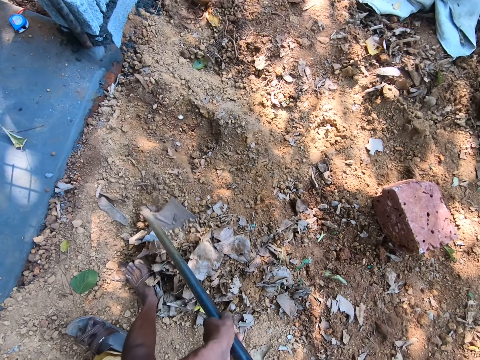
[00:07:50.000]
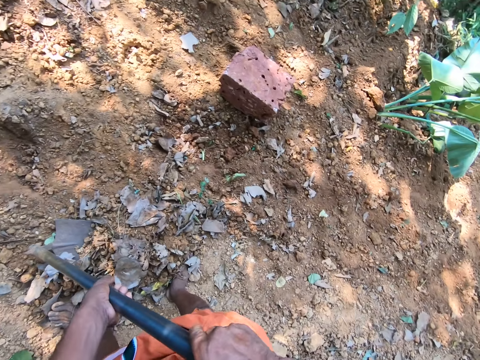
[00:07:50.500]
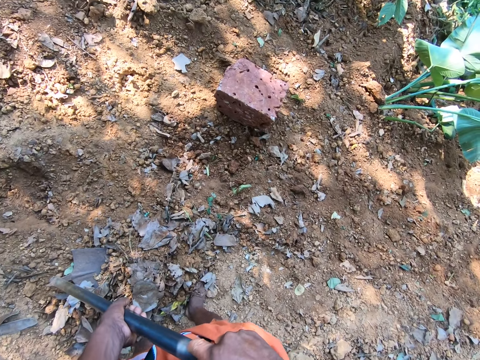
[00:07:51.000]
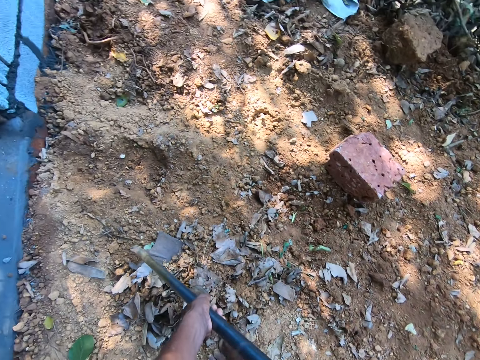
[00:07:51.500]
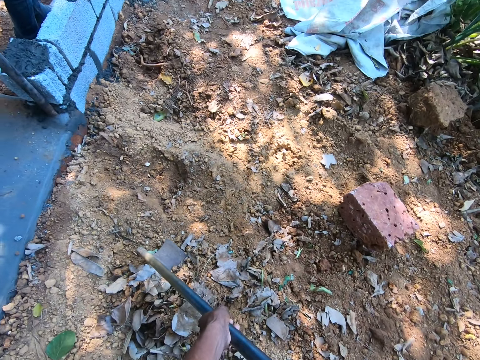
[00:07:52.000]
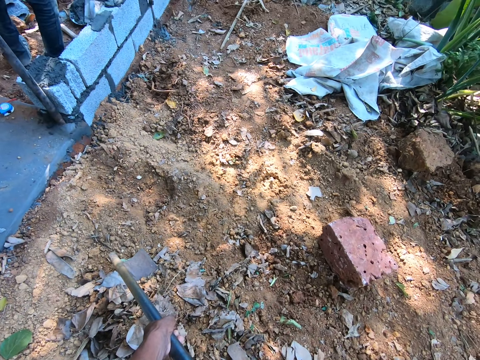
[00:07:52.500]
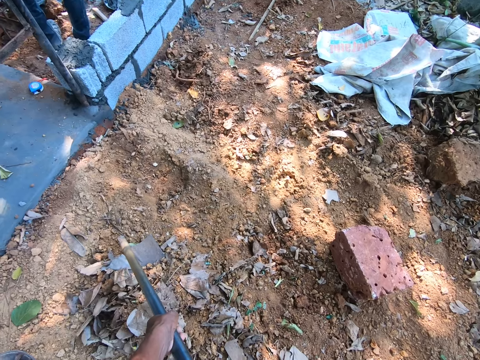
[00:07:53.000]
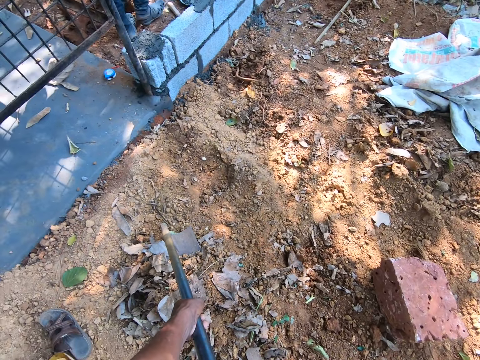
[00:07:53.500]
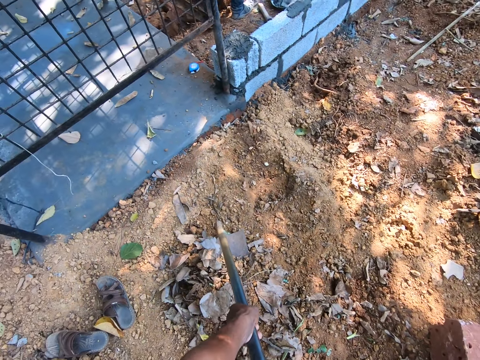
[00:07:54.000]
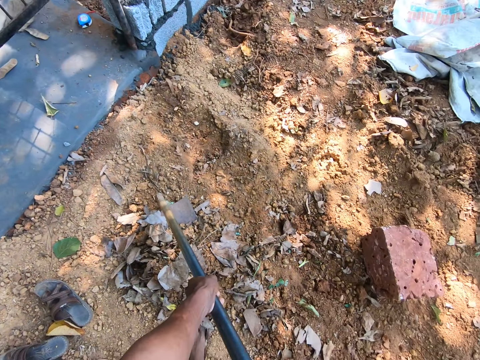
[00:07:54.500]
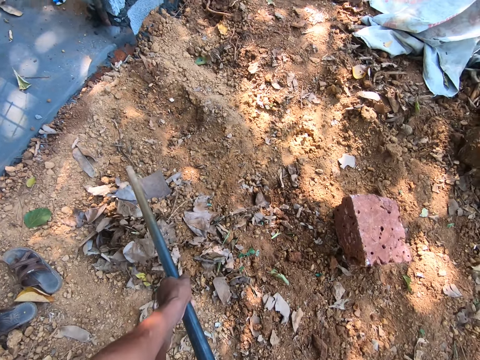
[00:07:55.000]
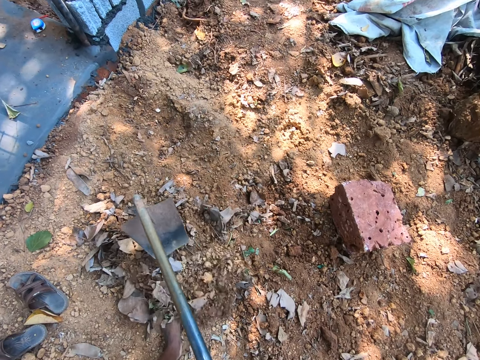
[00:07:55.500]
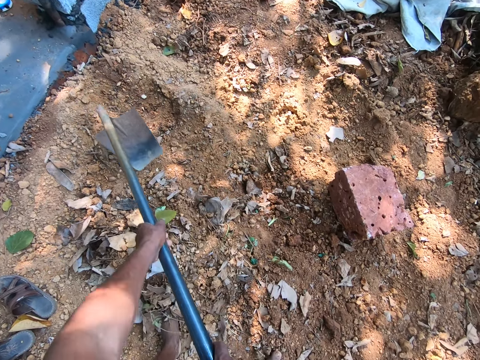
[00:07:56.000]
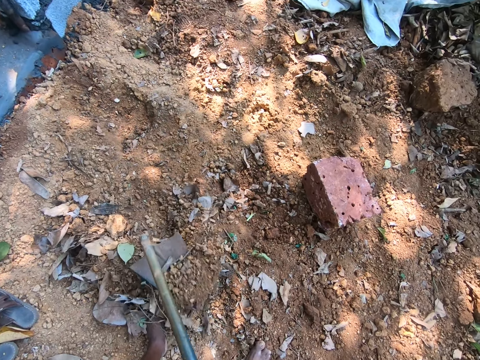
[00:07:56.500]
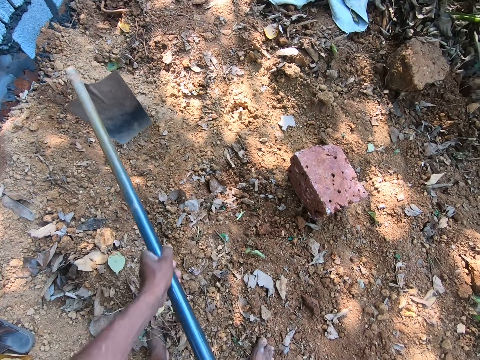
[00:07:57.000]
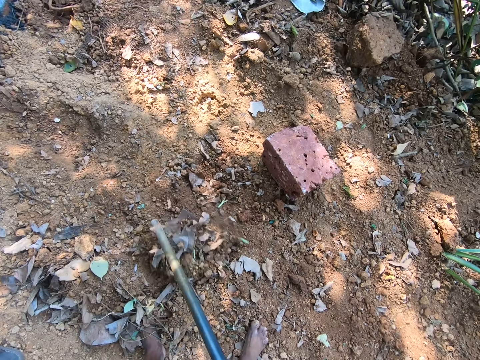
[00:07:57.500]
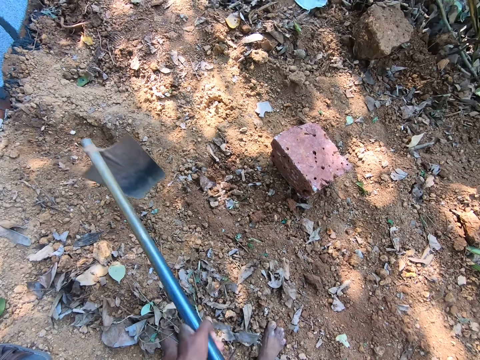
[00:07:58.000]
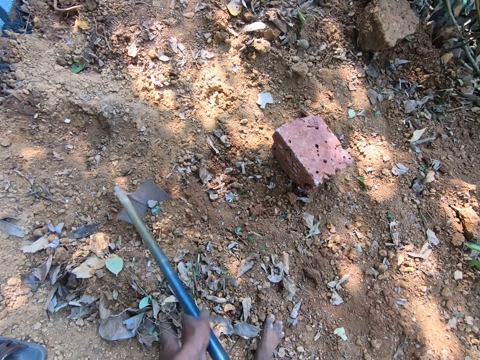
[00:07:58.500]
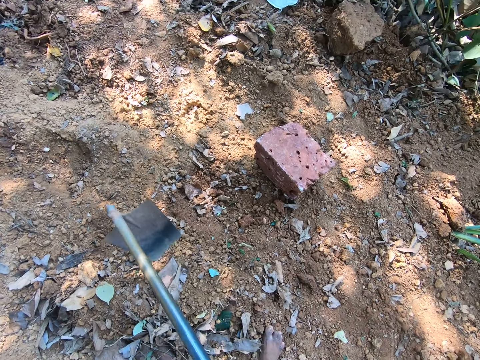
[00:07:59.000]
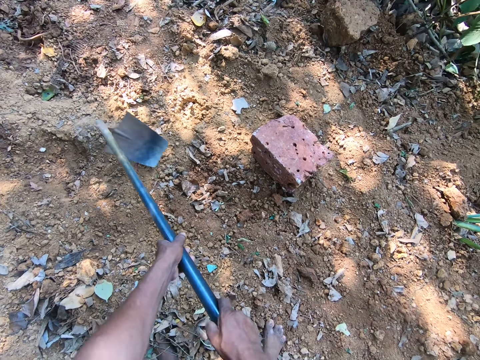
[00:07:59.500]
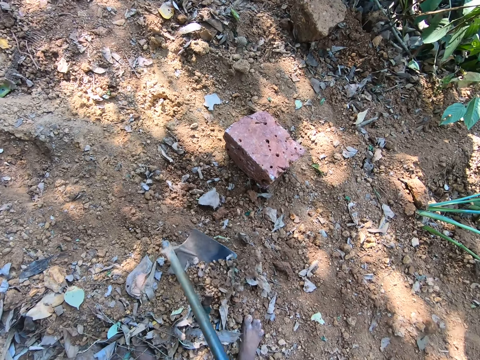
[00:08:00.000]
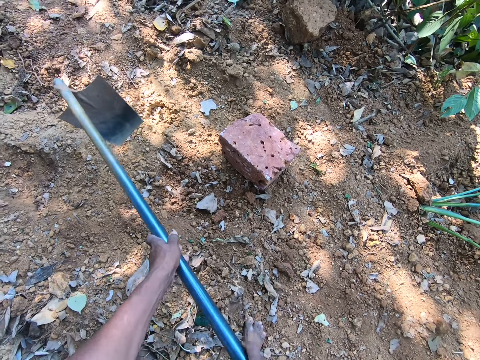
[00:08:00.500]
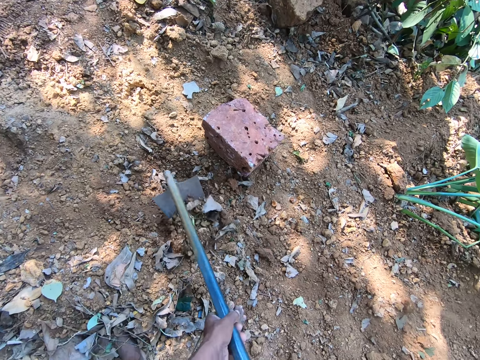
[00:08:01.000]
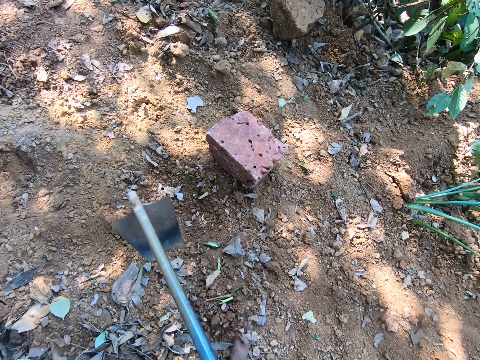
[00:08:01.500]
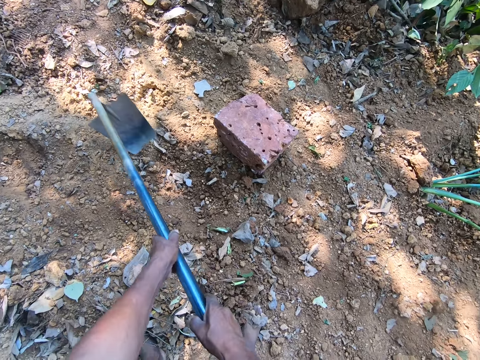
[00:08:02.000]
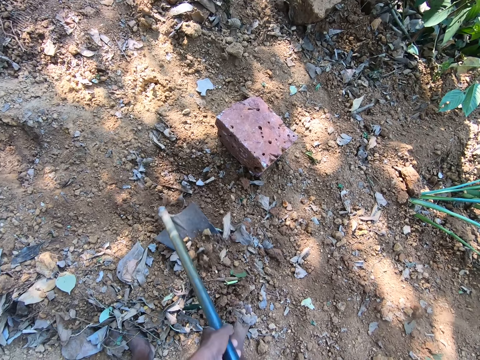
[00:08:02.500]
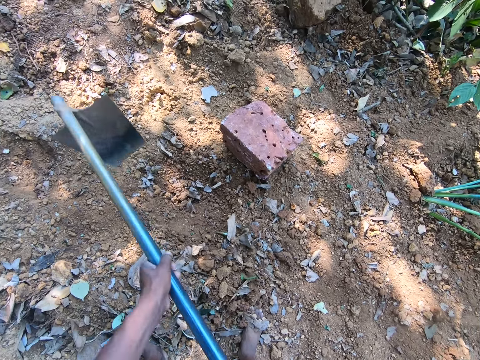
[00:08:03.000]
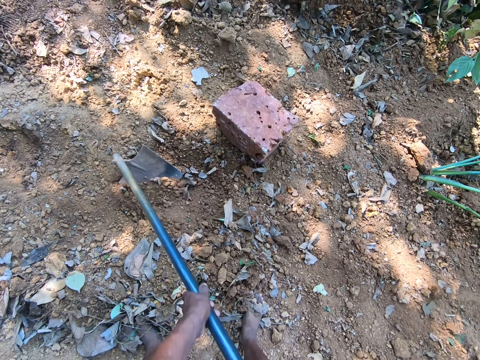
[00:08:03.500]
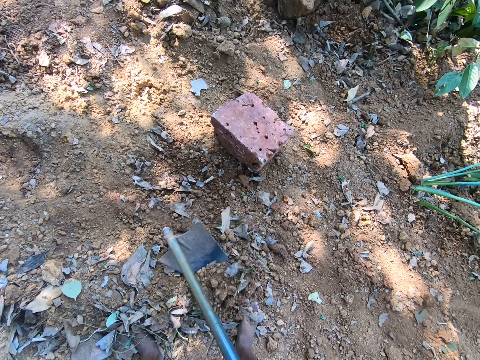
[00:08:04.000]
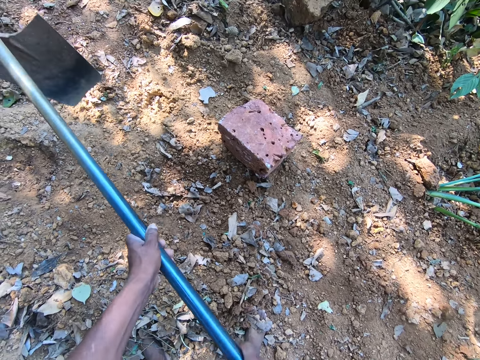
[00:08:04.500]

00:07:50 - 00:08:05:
The camera wearer looks around the field. He digs the land. He gathers sand from the ground with the hoe in his hands.

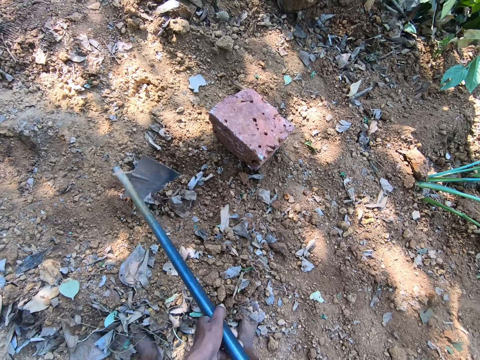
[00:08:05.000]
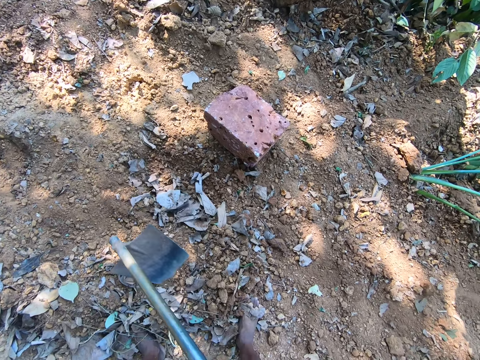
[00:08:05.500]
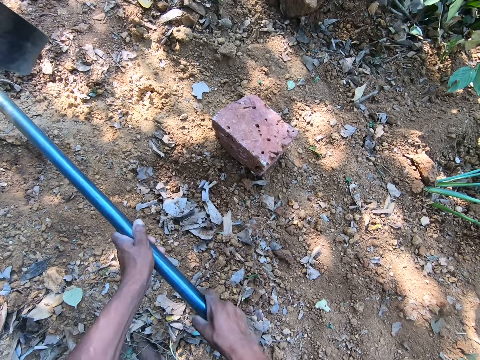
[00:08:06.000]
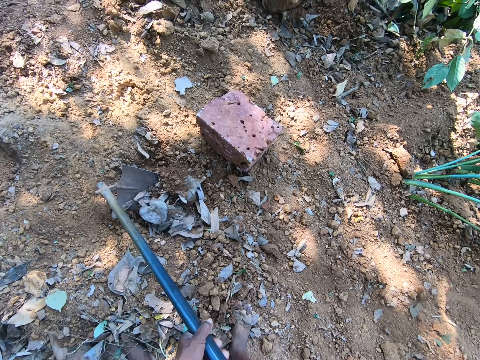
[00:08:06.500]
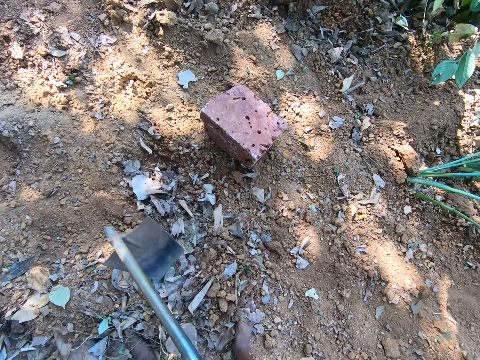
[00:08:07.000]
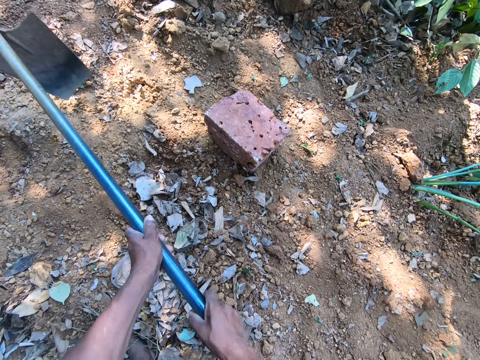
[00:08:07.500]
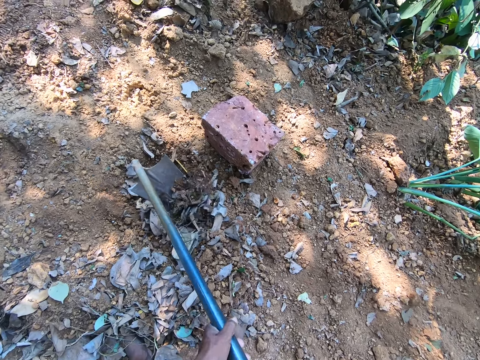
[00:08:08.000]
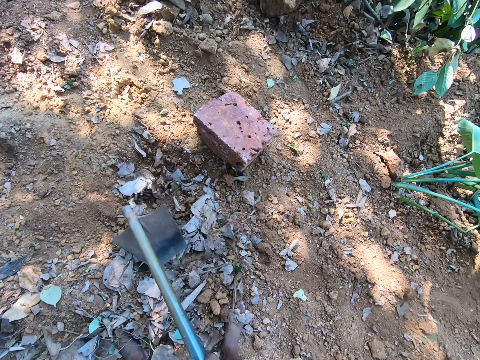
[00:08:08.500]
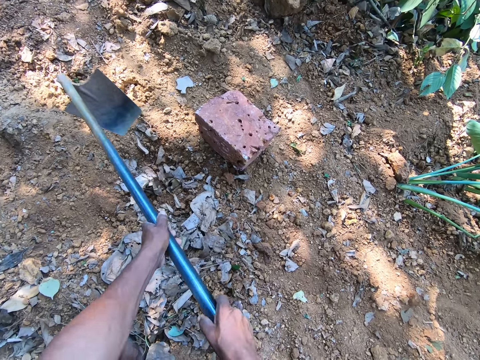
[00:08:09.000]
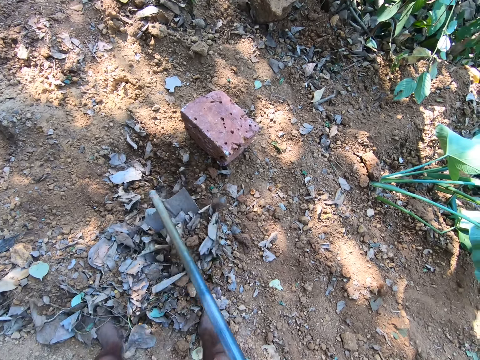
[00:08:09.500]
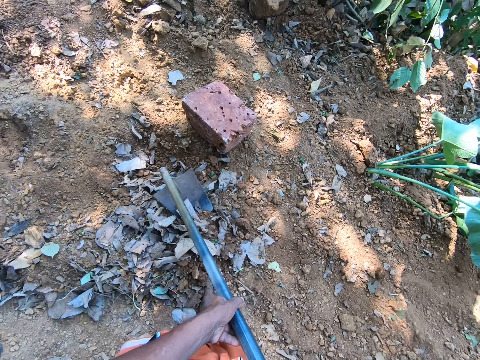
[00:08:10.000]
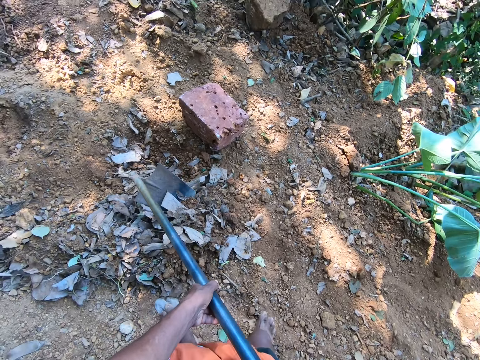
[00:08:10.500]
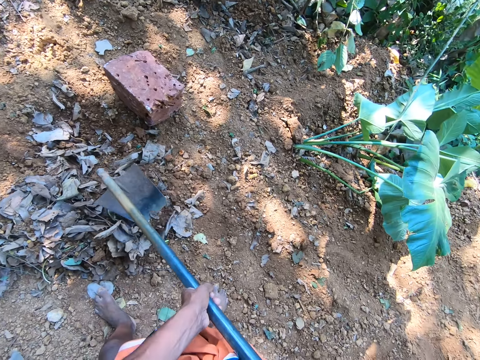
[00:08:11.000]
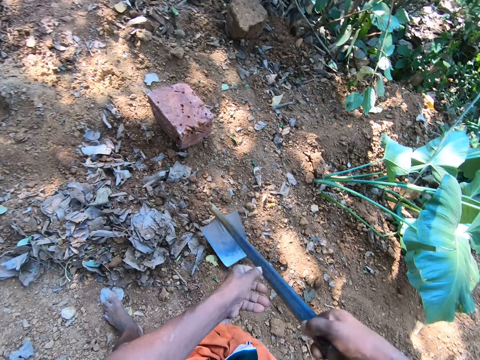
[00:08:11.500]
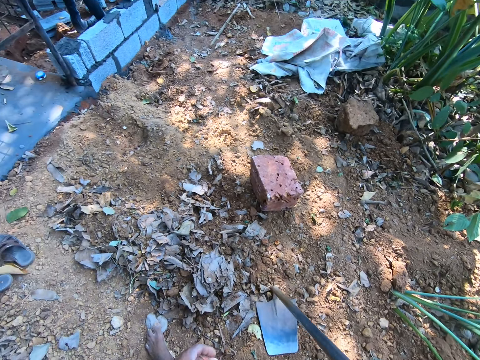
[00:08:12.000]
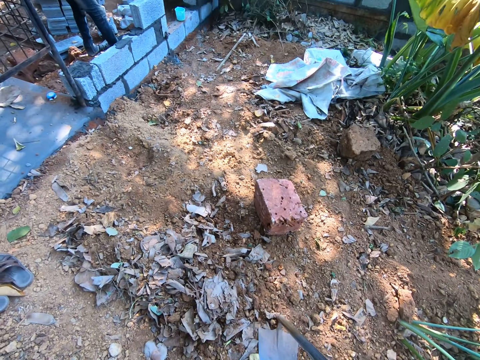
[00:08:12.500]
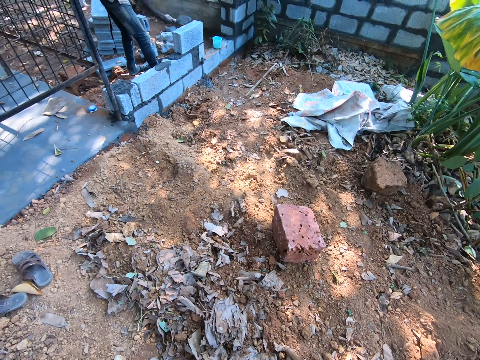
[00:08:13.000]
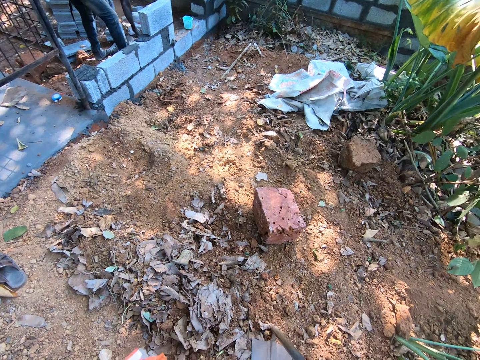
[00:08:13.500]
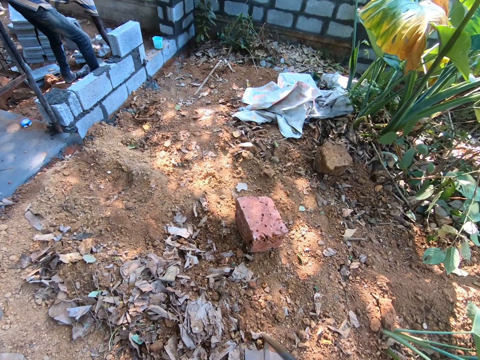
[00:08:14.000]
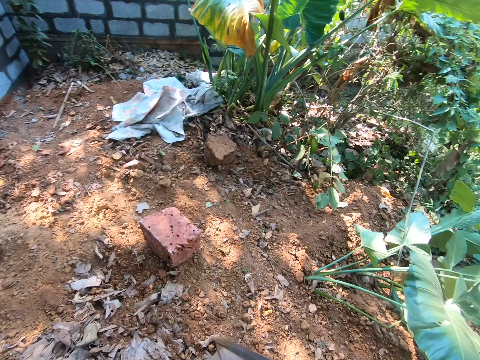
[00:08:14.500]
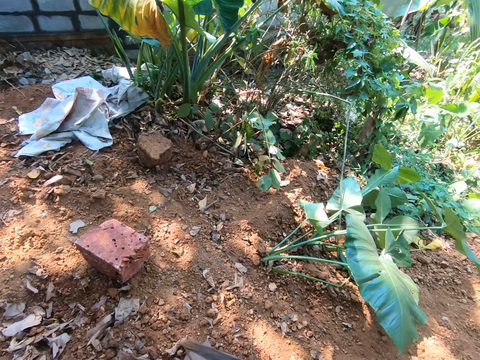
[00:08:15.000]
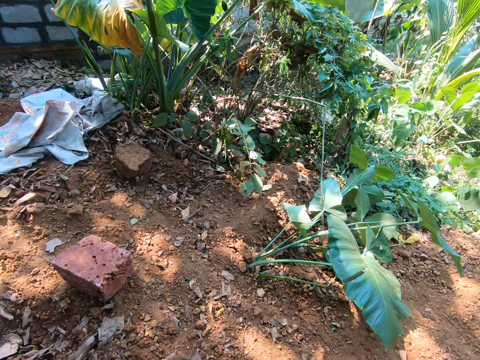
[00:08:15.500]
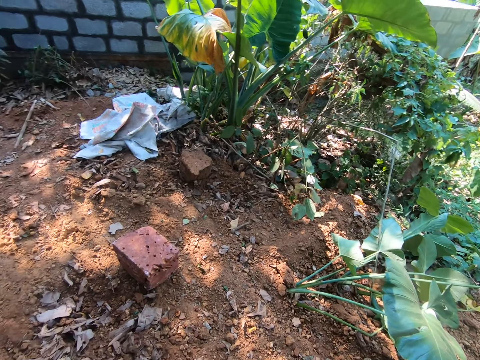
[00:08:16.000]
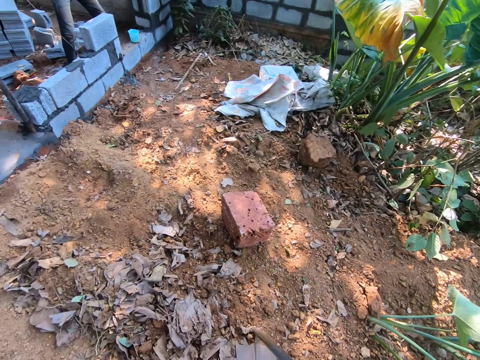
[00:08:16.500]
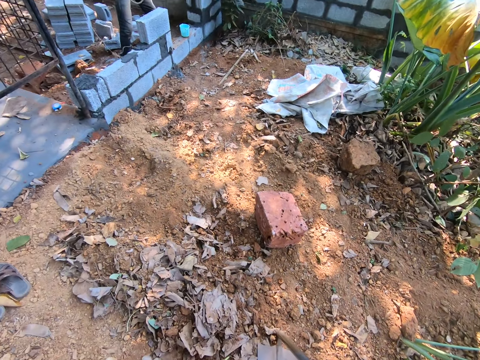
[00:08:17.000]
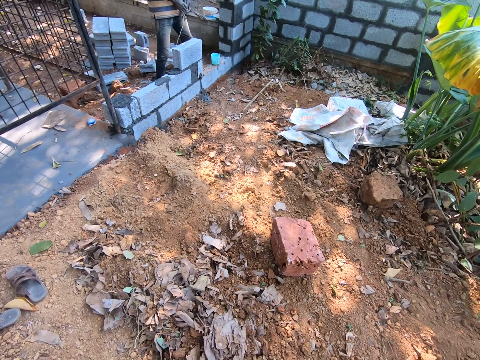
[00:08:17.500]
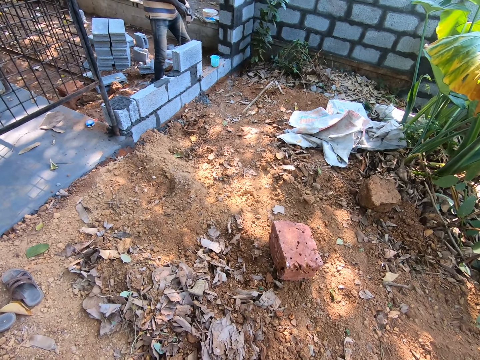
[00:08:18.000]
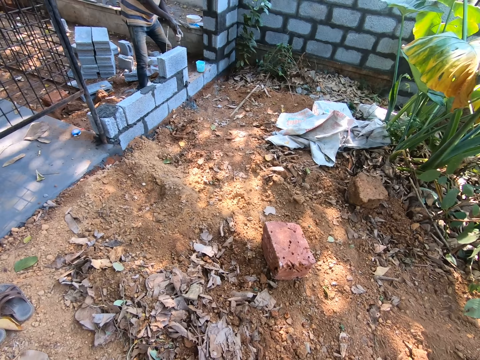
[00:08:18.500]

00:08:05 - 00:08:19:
The camera wearer drops the hoe in his right hand on the ground. He looks around the field. A man interacts with the camera wearer.
